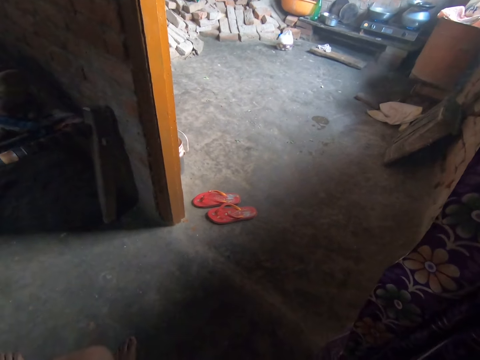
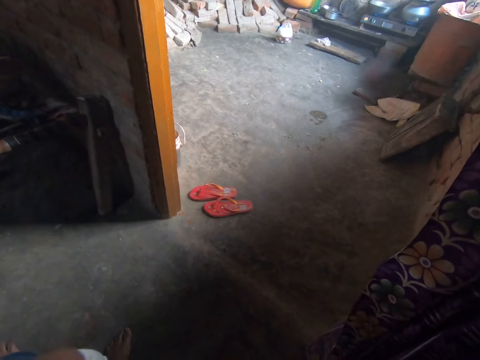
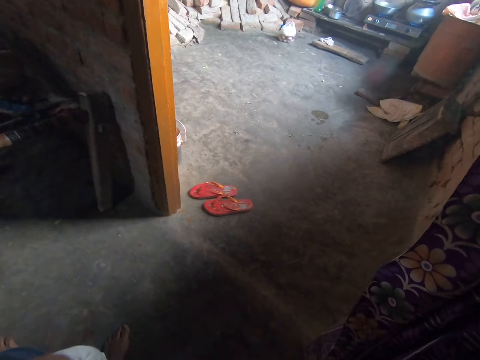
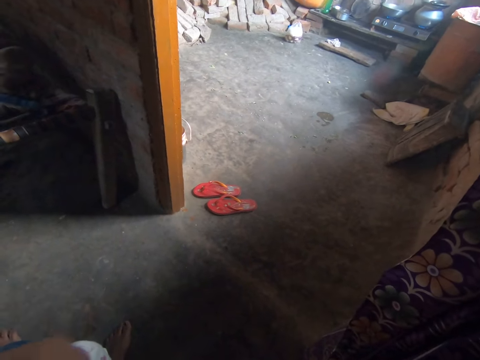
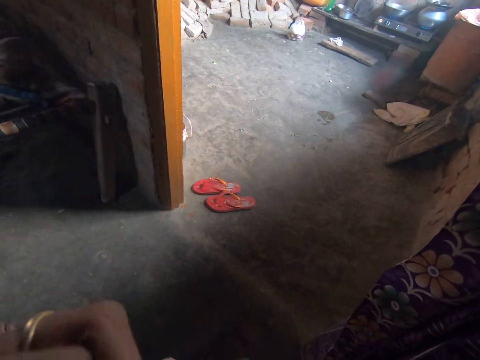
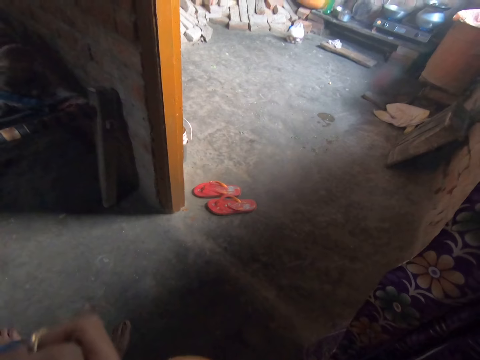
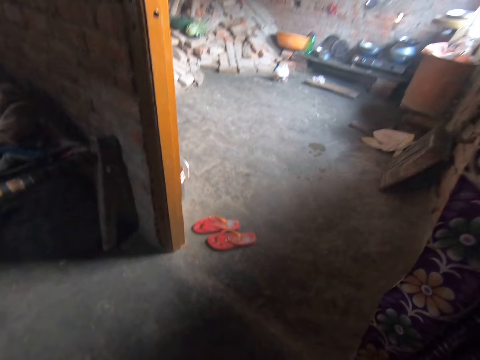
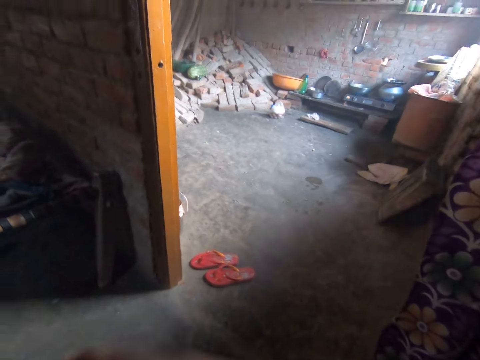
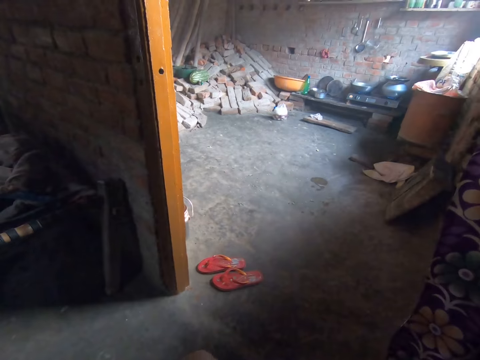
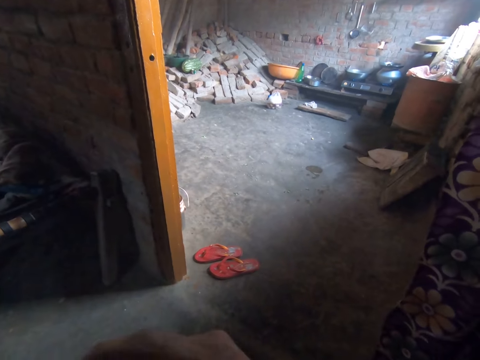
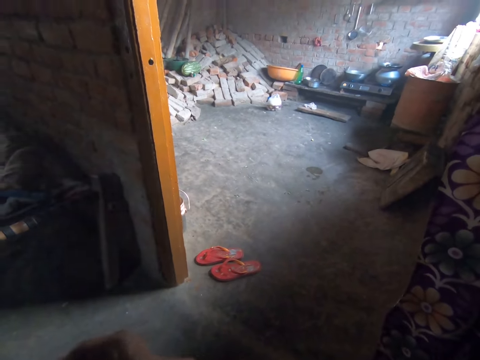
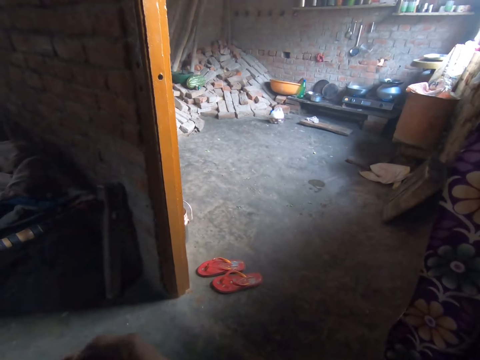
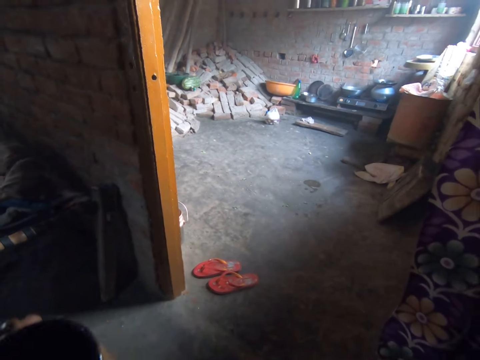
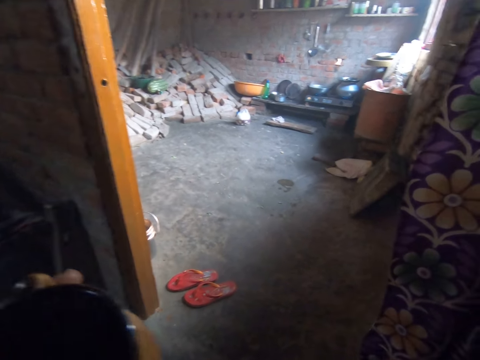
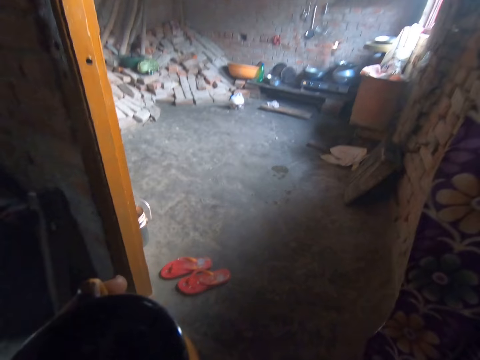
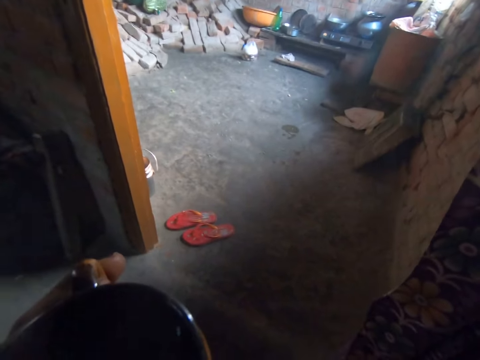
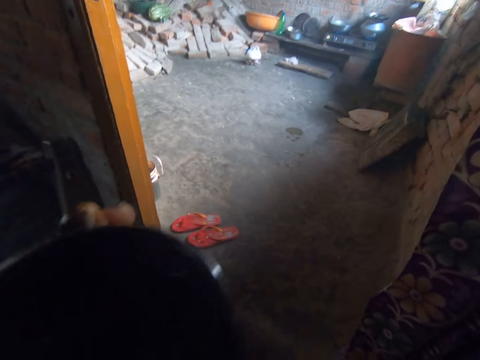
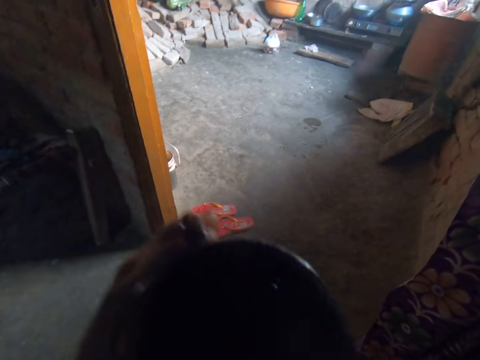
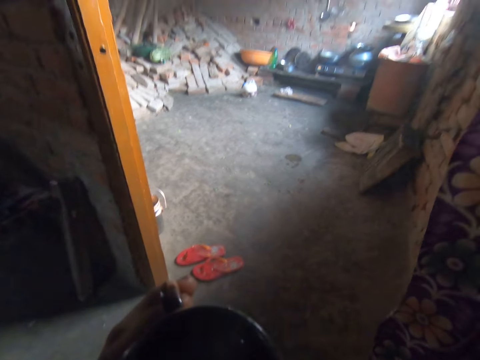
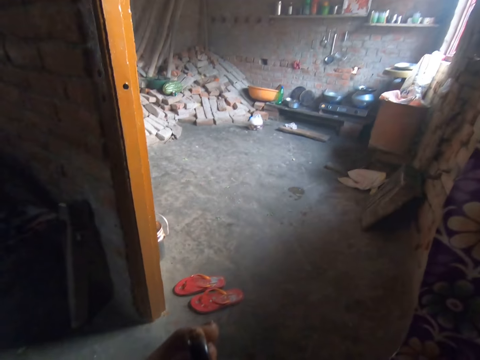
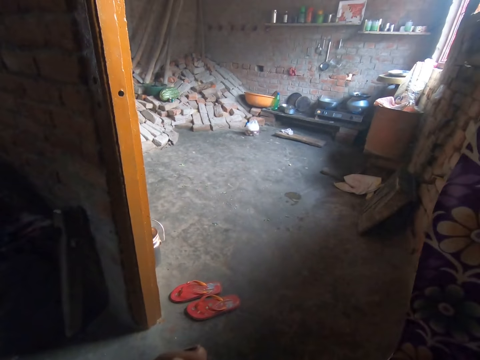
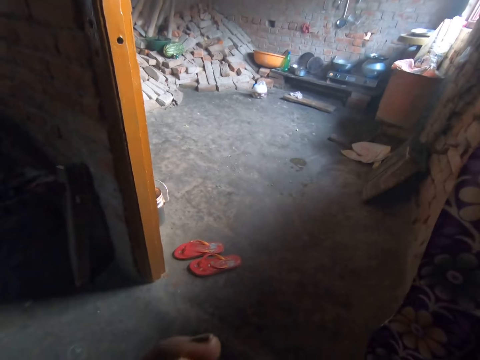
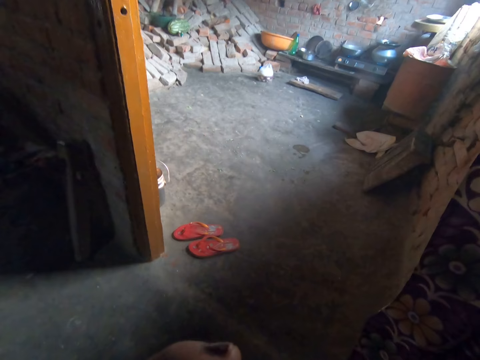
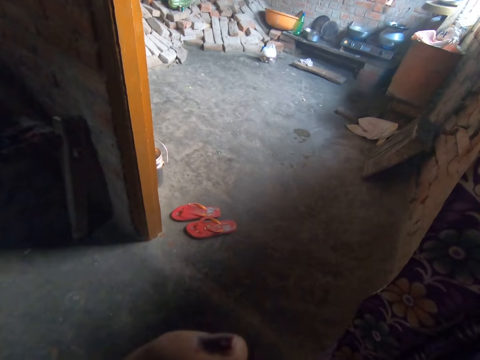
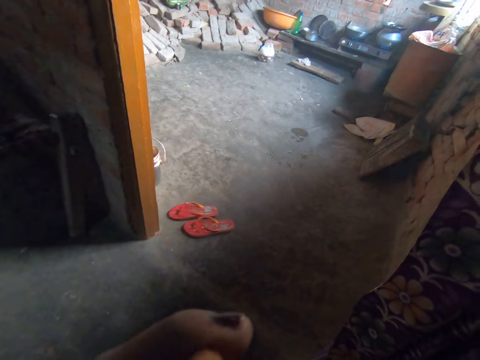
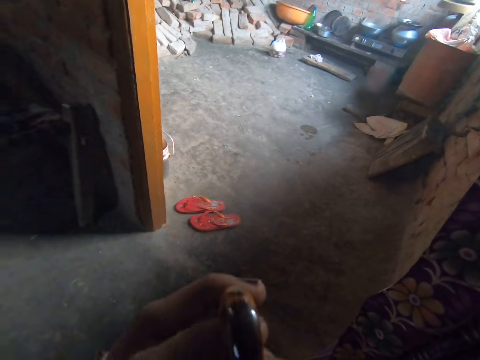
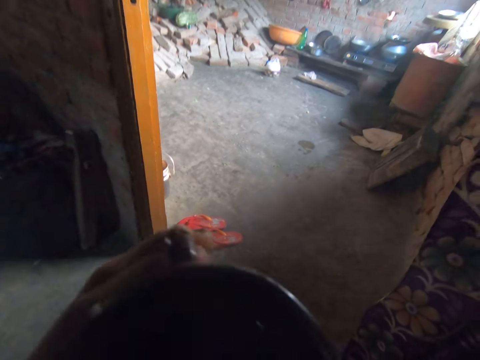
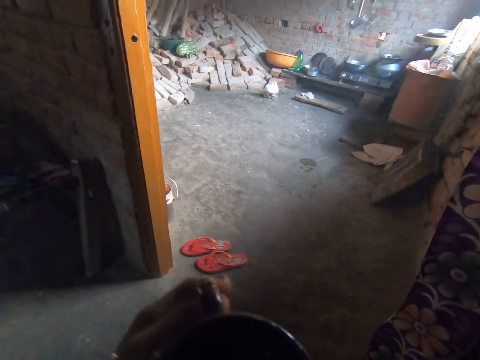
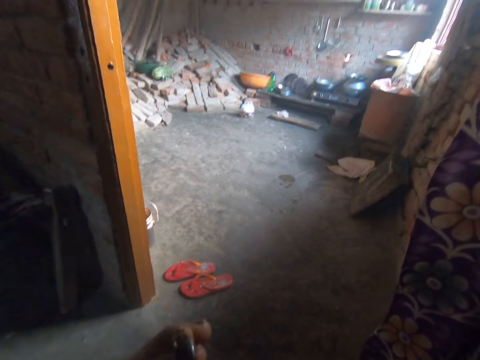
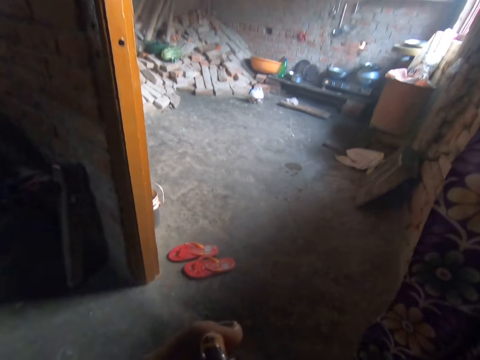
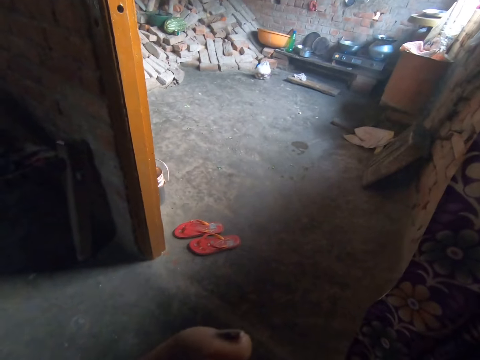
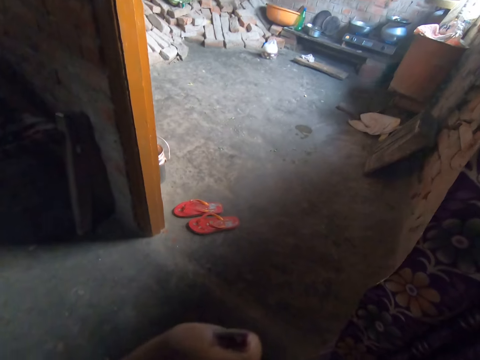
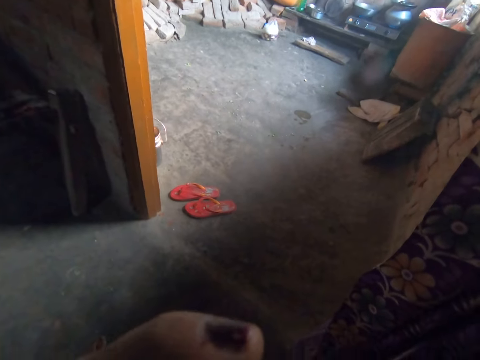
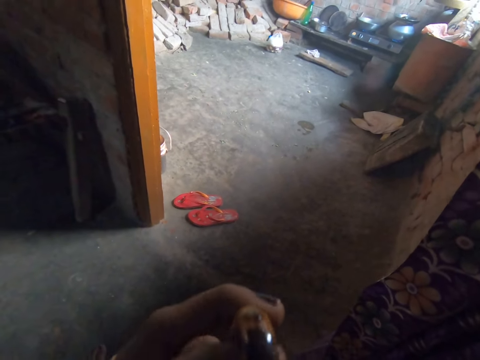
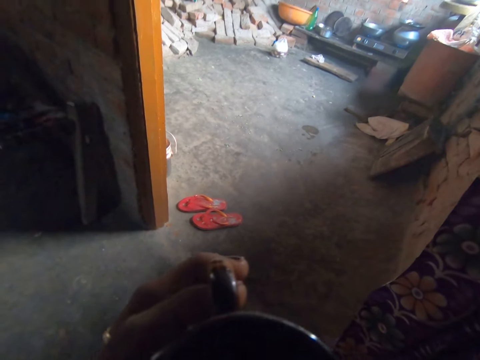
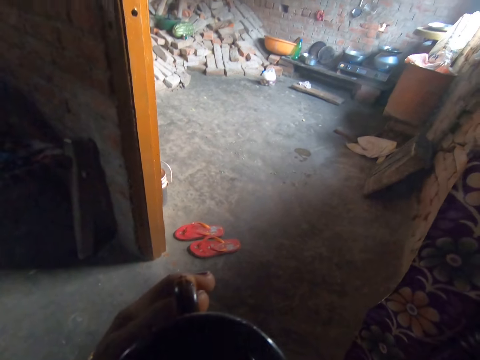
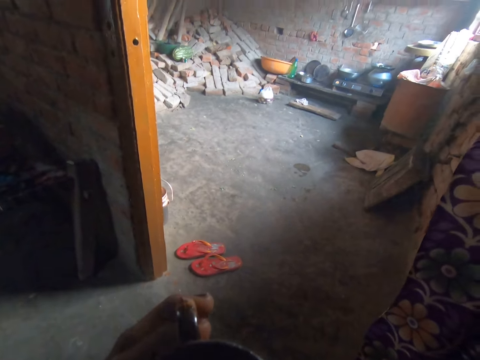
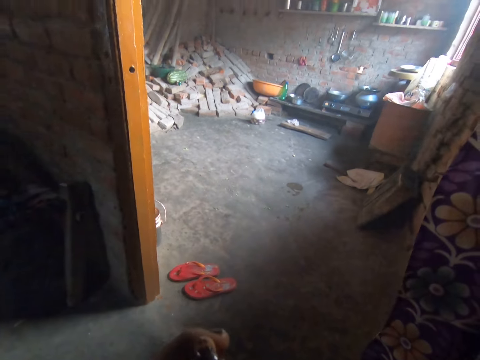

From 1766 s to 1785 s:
The camera wearer sips tea from a brown mug repeatedly.

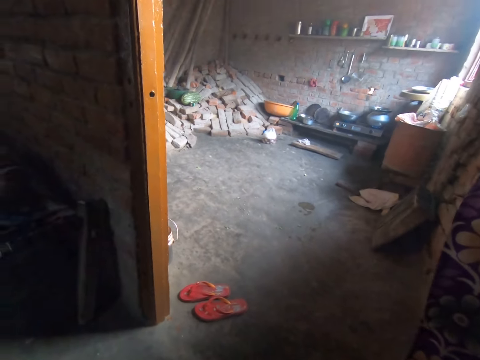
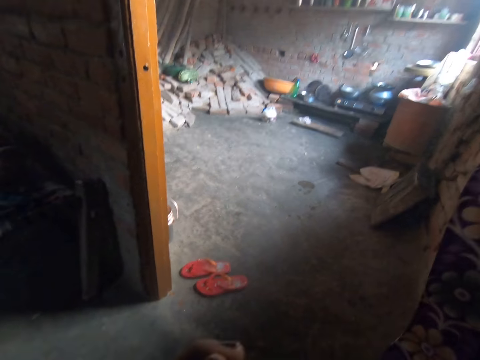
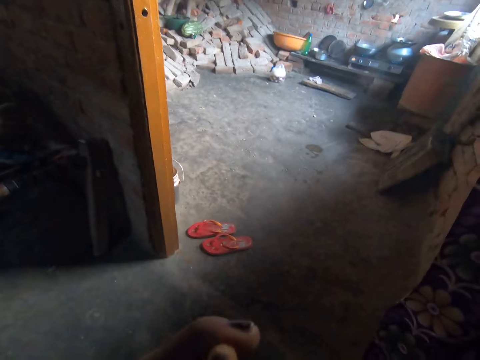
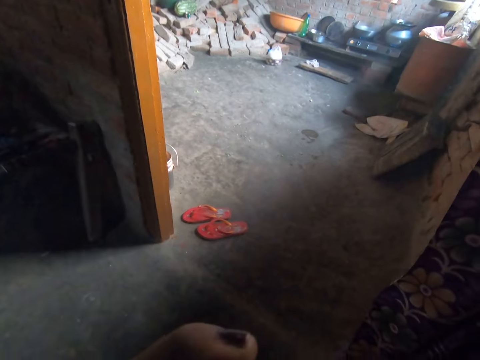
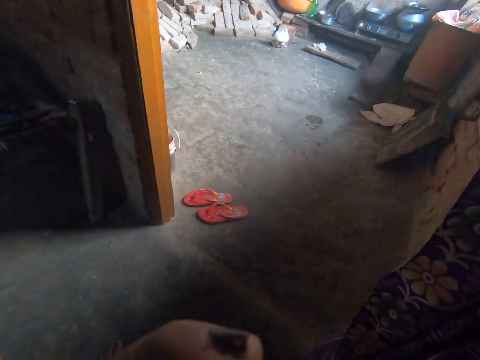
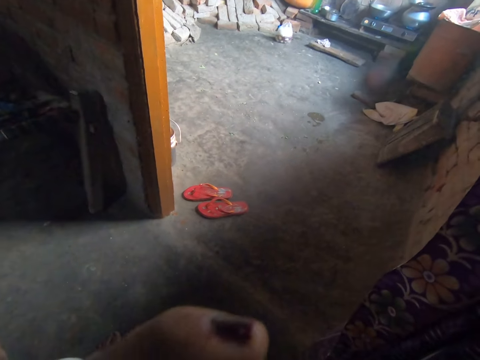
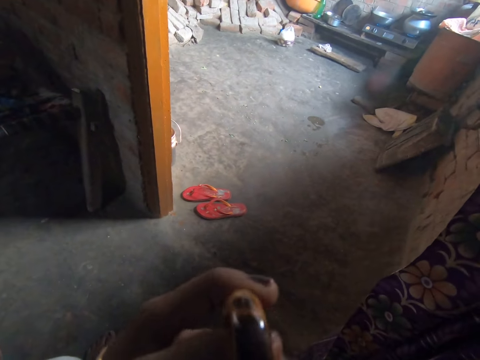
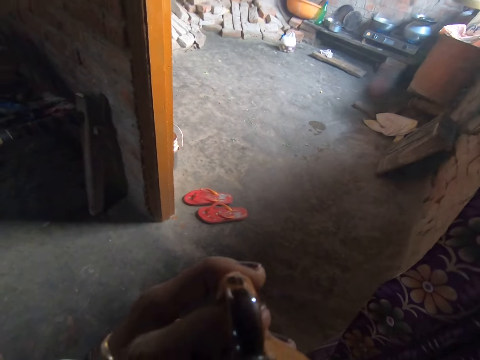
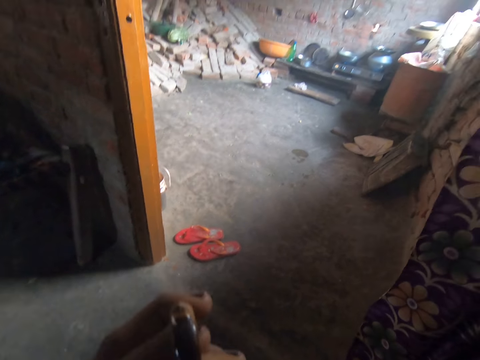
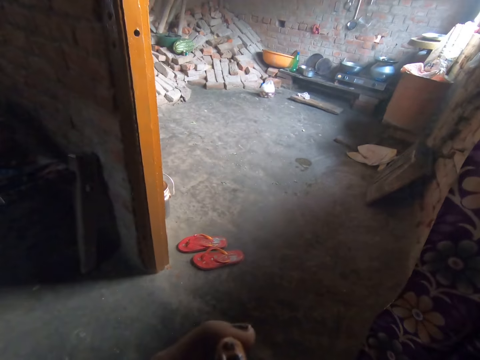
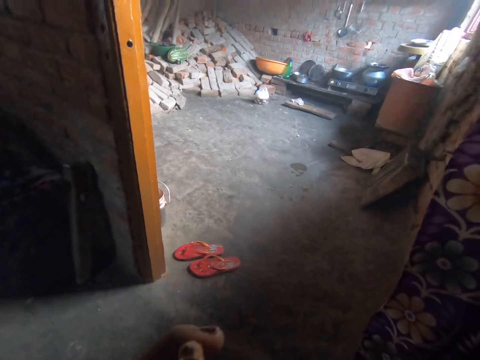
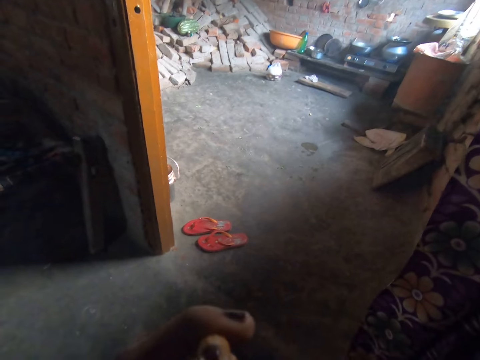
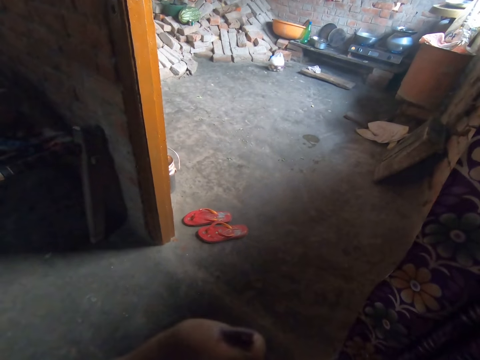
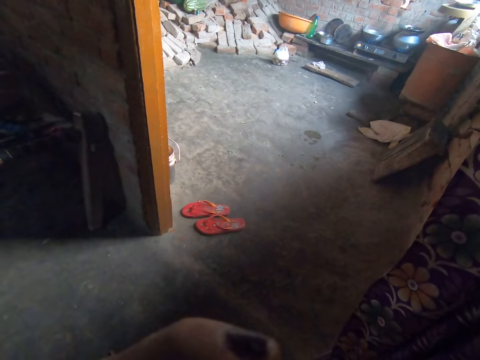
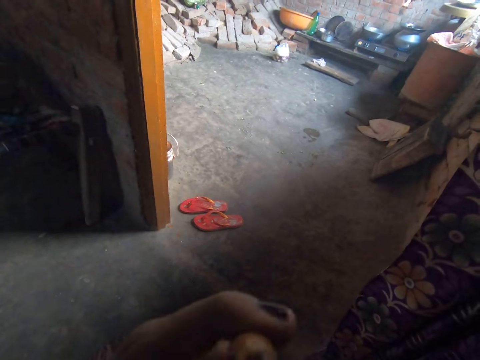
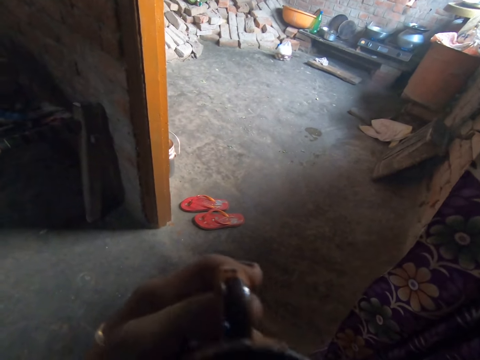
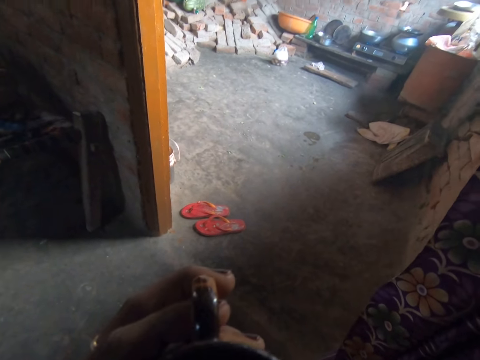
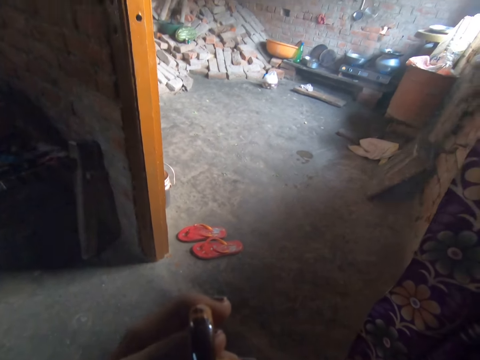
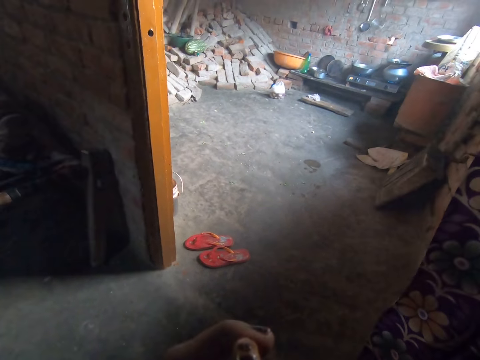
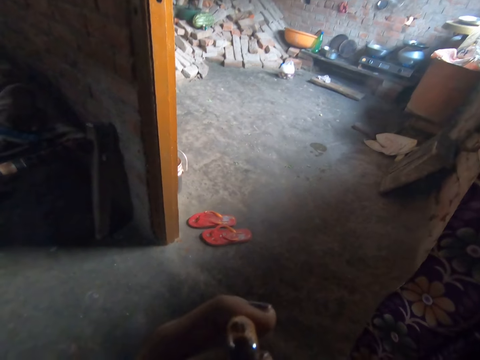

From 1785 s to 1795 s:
The camera wearer sips tea from a brown mug. They sip tea from the brown mug again.
